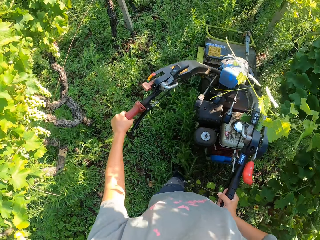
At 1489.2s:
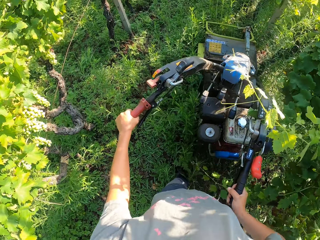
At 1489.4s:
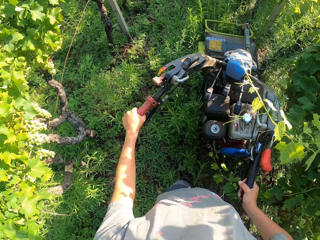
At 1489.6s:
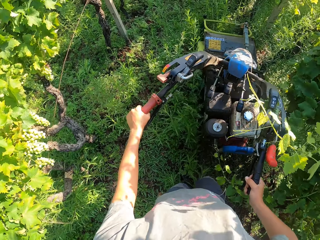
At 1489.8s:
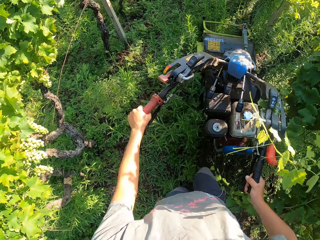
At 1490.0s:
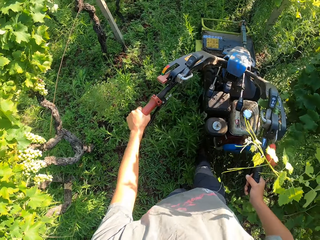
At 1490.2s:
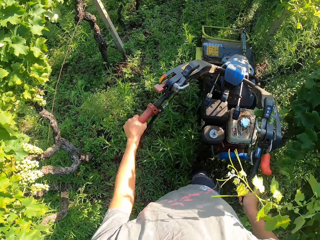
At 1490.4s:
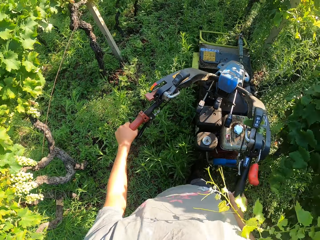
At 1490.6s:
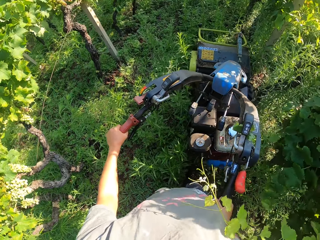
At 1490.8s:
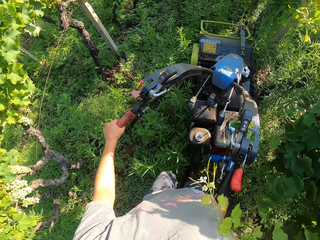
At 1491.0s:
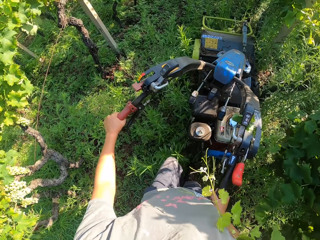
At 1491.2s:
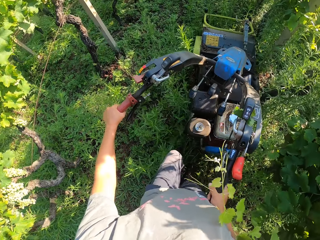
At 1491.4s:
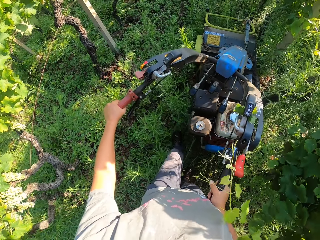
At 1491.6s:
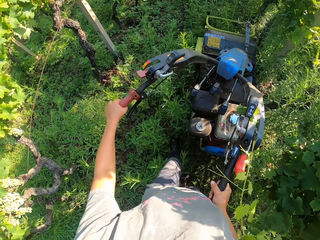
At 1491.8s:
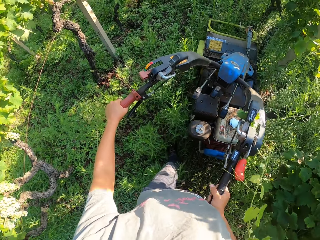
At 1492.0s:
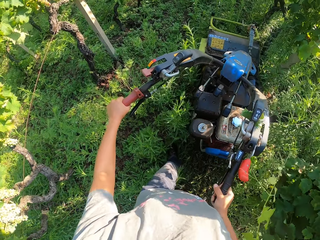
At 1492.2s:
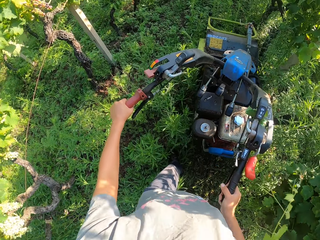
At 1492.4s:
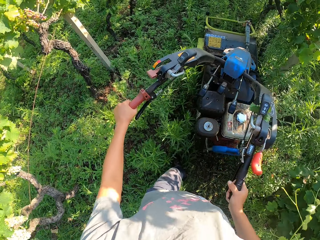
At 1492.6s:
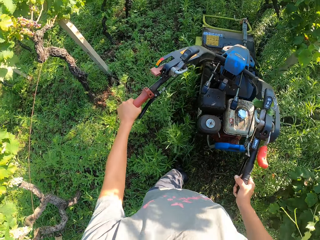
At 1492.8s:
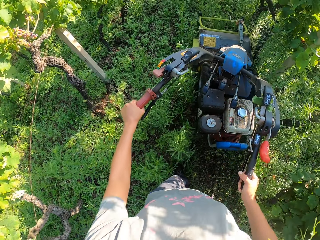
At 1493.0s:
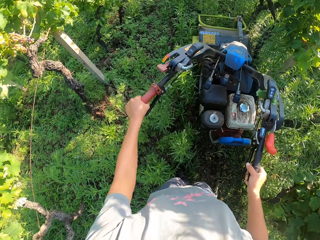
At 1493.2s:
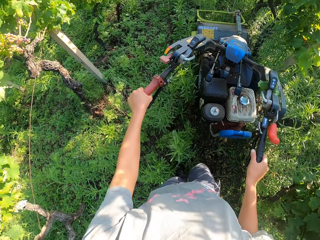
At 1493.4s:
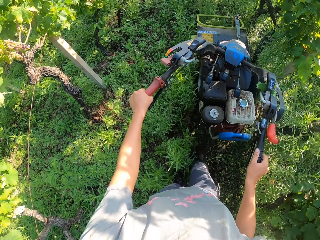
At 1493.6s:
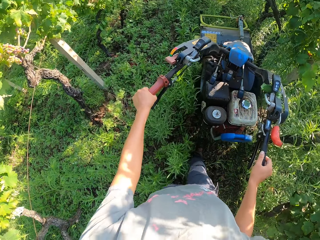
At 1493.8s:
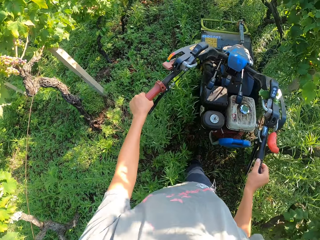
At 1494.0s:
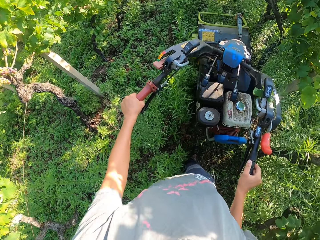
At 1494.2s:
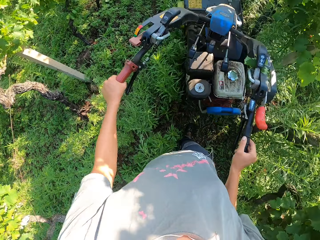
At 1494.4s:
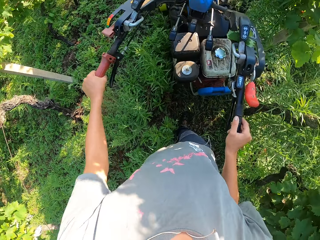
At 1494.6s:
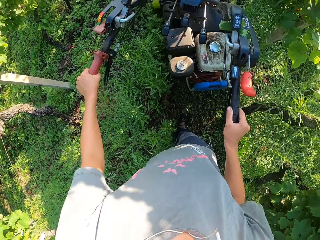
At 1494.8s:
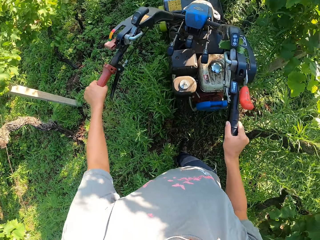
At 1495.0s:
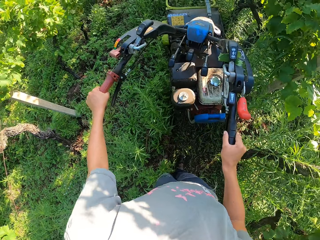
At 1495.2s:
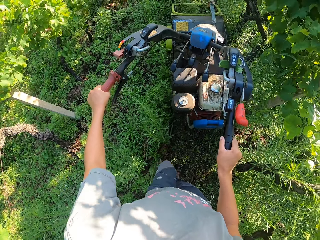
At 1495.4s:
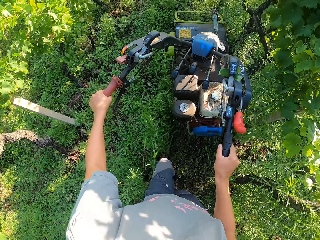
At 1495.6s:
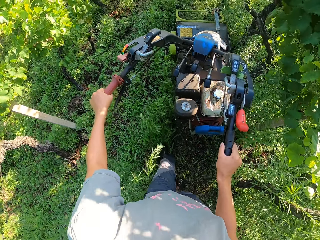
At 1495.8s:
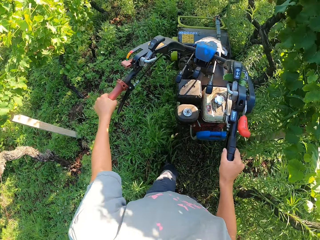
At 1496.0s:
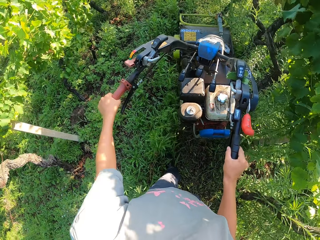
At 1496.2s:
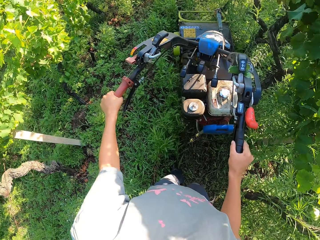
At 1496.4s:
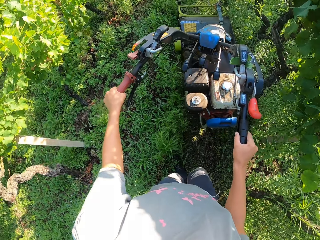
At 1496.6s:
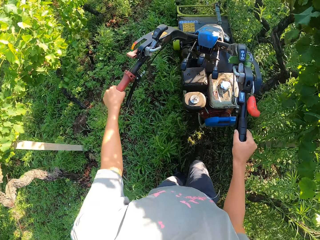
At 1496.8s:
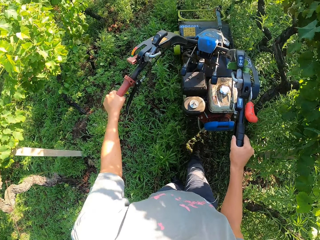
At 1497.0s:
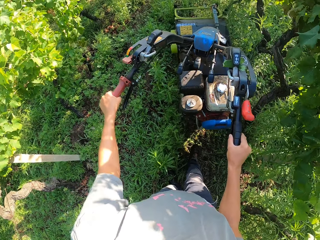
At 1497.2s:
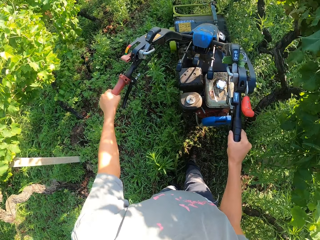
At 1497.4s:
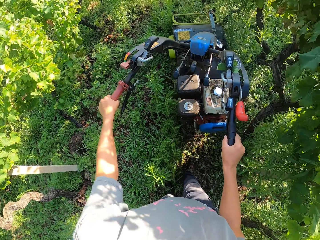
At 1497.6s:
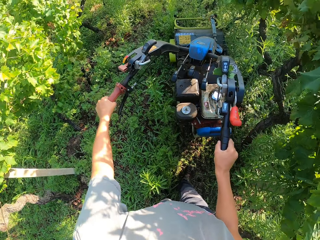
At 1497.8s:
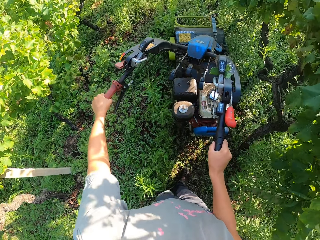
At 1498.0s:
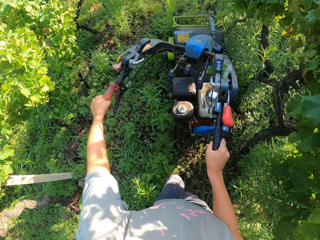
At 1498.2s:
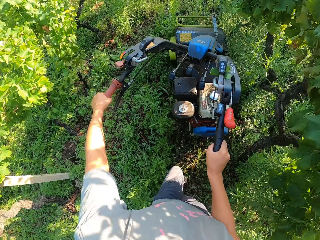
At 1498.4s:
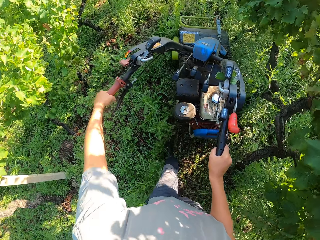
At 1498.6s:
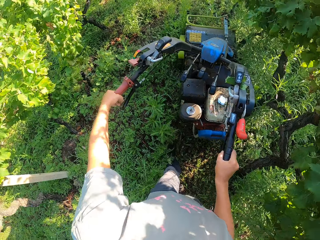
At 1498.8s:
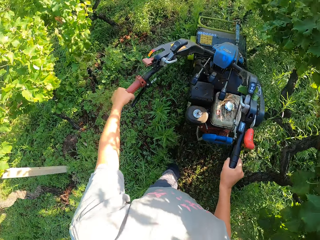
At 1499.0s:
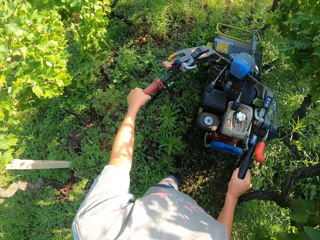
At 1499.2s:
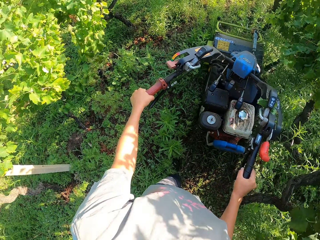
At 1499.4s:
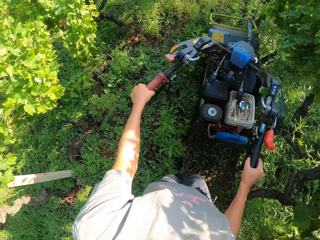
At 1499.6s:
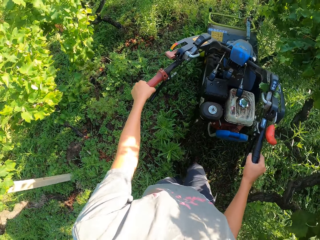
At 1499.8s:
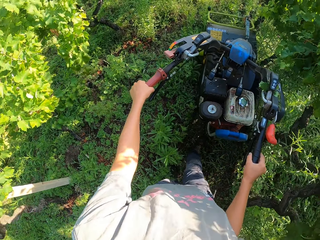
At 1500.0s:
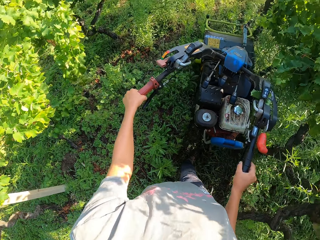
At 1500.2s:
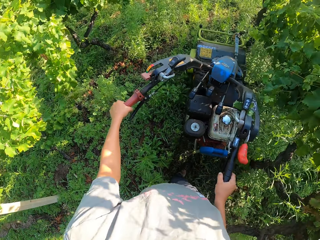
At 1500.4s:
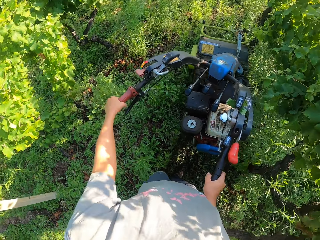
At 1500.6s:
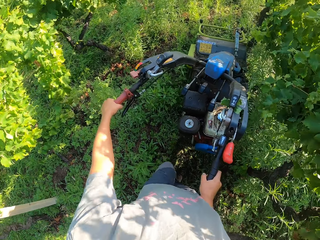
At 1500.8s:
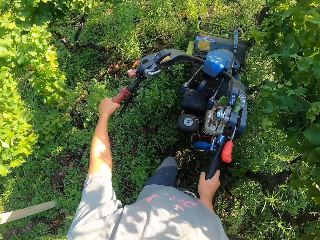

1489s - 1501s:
The camera wearer walks past a long plant on his right. He cuts grass with the lawn mower.

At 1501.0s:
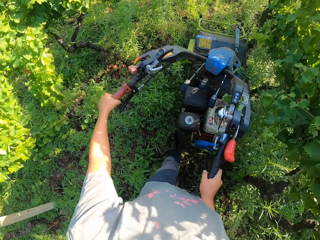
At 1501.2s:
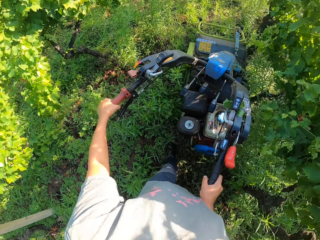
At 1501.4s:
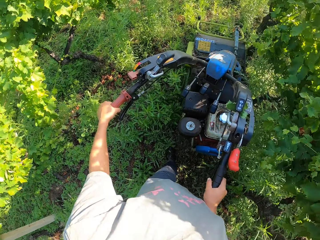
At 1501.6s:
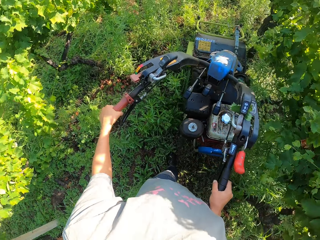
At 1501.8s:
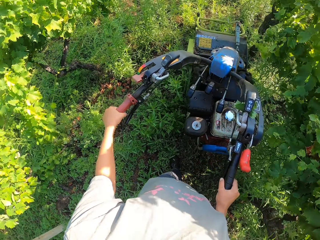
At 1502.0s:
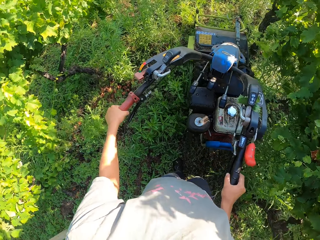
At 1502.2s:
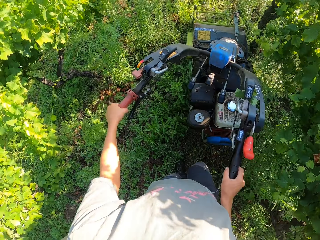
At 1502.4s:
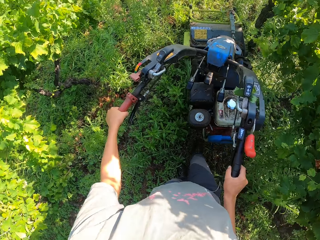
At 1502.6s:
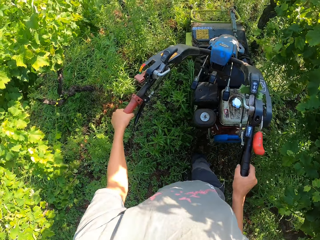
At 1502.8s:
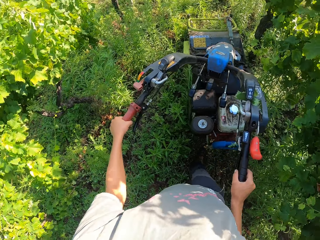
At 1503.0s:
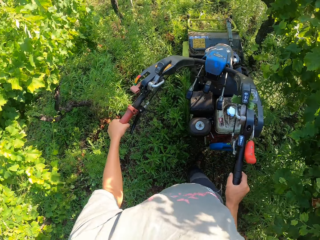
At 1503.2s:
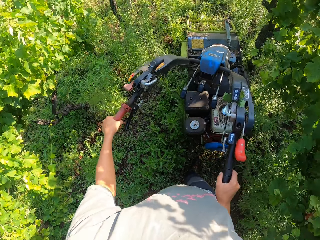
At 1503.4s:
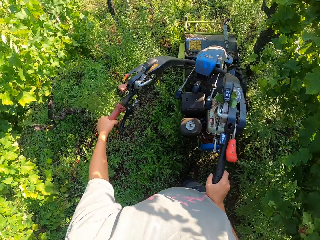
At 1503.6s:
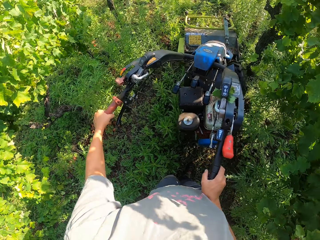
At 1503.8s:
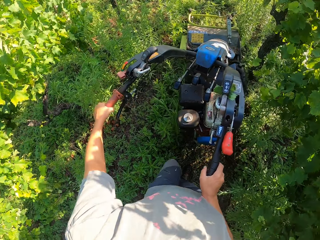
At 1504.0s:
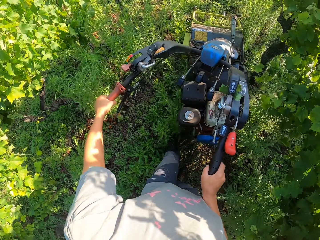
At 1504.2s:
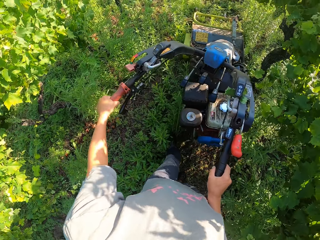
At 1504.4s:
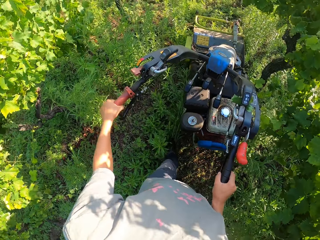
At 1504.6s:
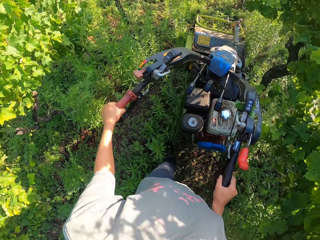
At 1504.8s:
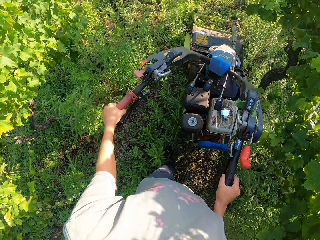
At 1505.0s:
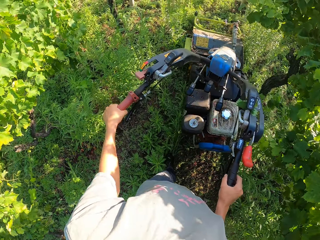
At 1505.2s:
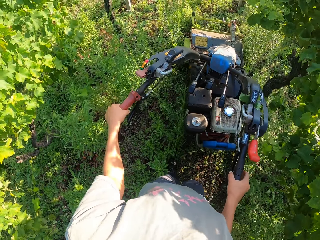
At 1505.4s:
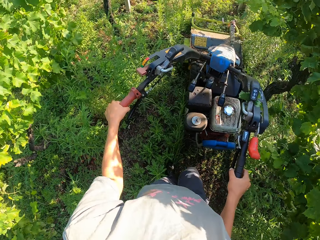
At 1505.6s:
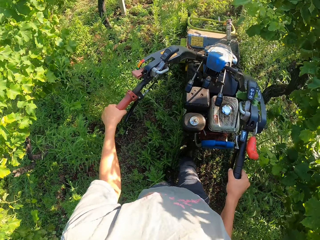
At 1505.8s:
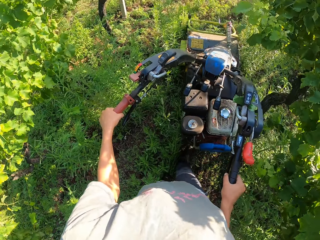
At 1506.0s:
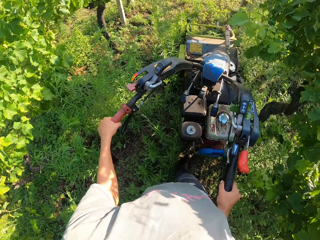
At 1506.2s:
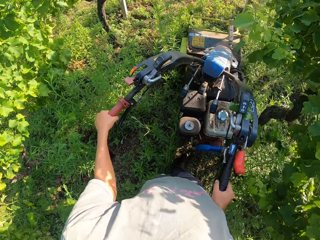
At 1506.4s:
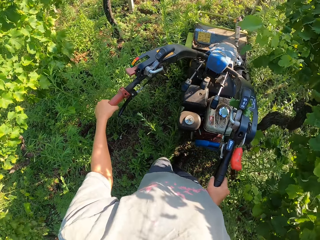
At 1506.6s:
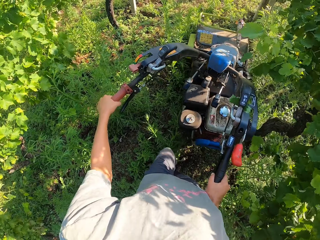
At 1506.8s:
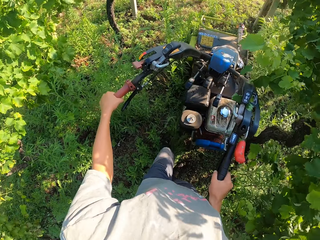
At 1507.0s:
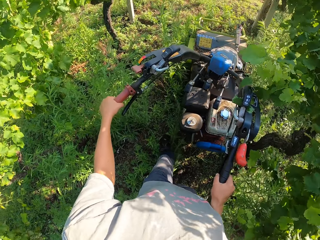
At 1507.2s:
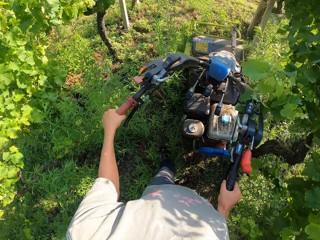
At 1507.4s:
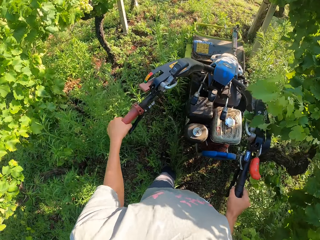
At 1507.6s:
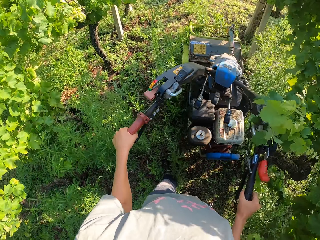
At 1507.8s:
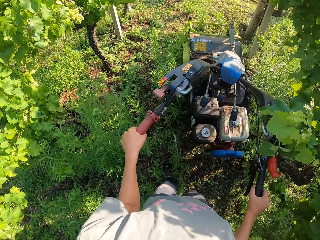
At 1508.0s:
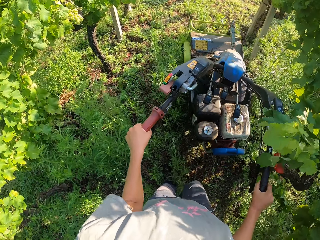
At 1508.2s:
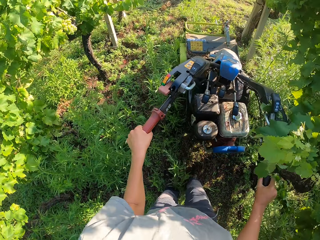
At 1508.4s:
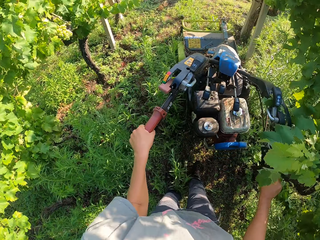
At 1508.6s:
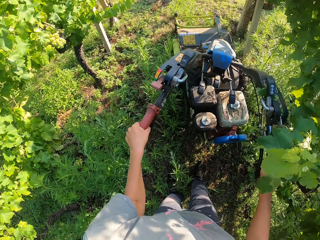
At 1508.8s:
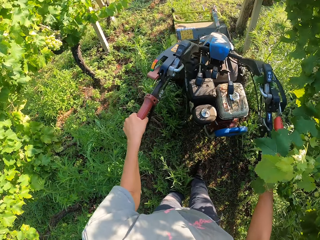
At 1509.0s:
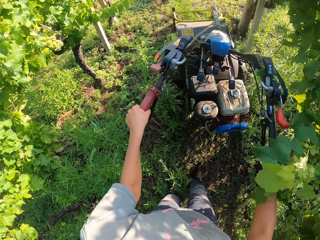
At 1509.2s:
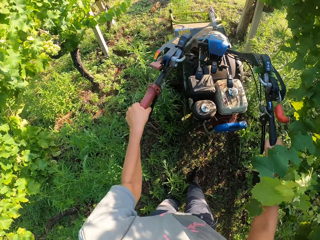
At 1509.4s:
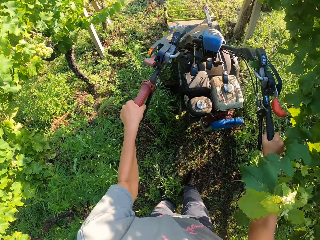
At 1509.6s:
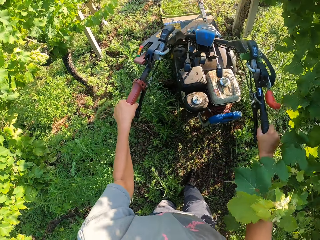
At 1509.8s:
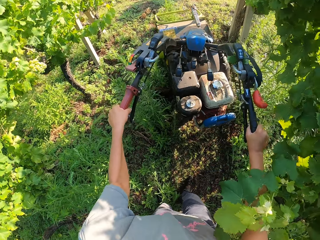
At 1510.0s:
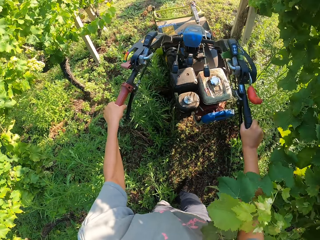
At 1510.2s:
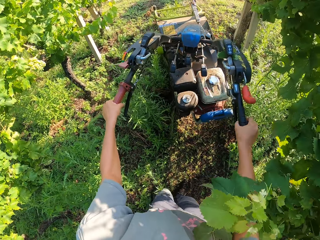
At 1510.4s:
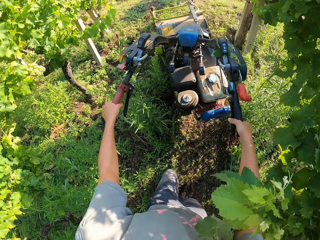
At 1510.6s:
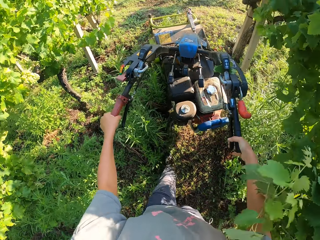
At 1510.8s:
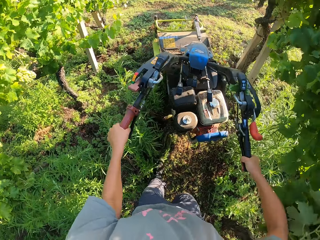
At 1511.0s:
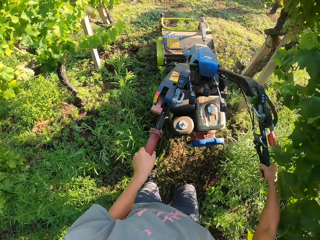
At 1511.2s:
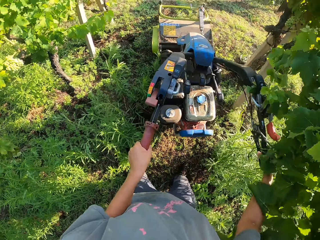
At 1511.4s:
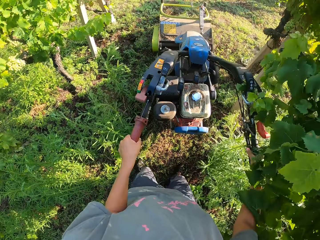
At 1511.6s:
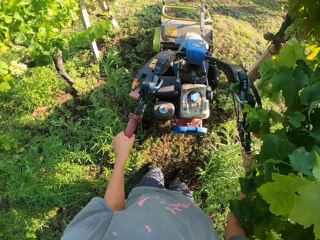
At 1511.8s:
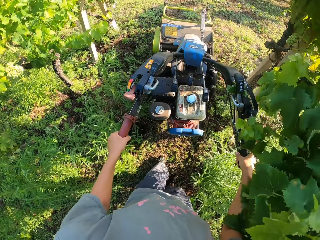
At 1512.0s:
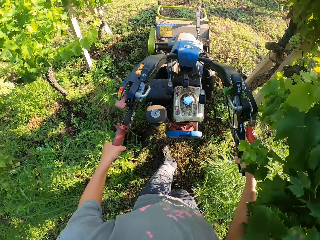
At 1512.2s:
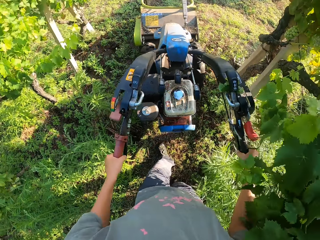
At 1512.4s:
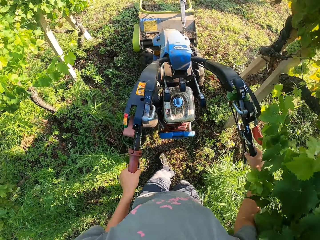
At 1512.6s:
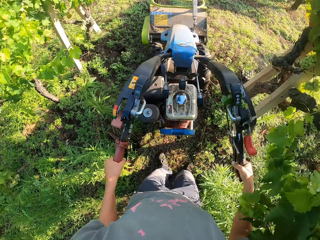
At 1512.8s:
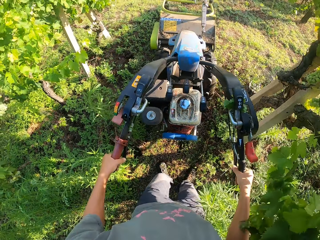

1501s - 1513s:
The camera wearer controls the mower to the left.
